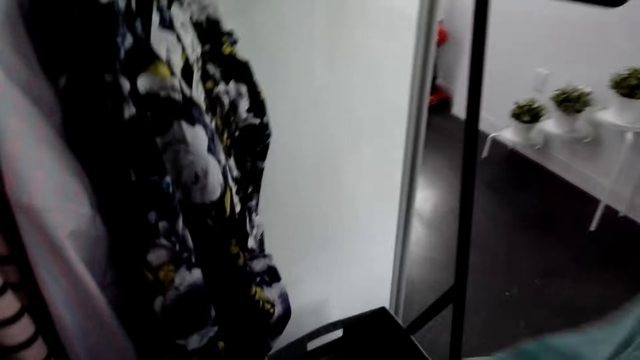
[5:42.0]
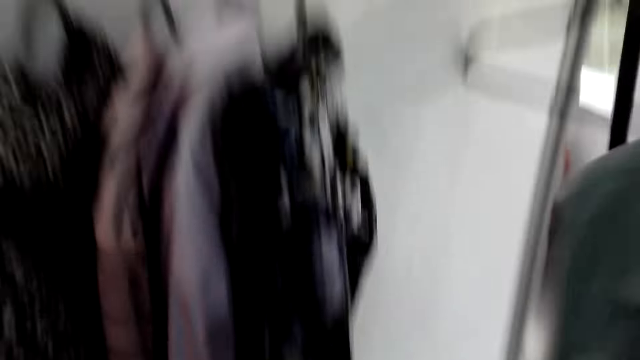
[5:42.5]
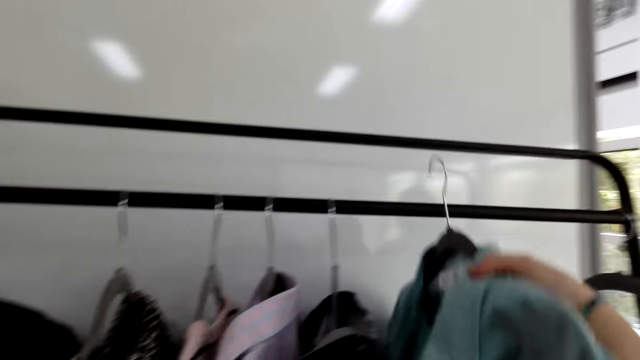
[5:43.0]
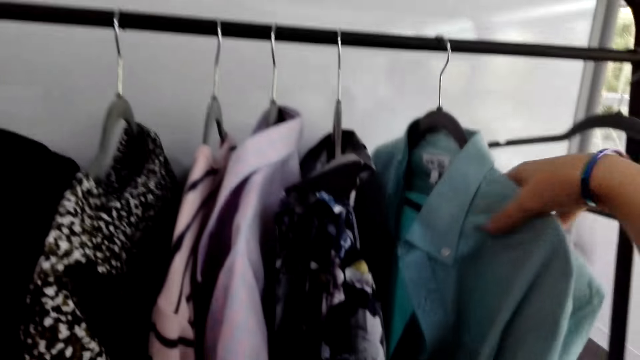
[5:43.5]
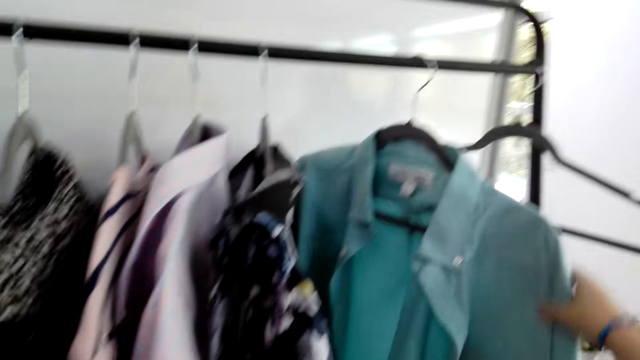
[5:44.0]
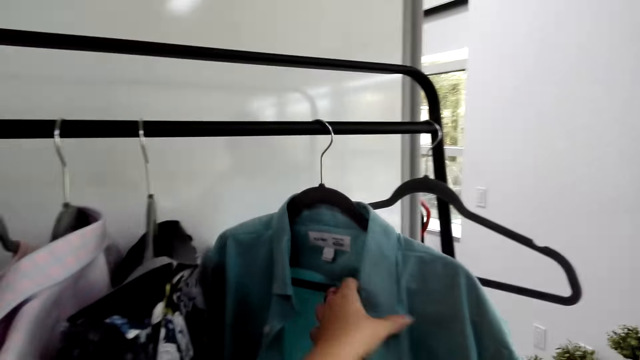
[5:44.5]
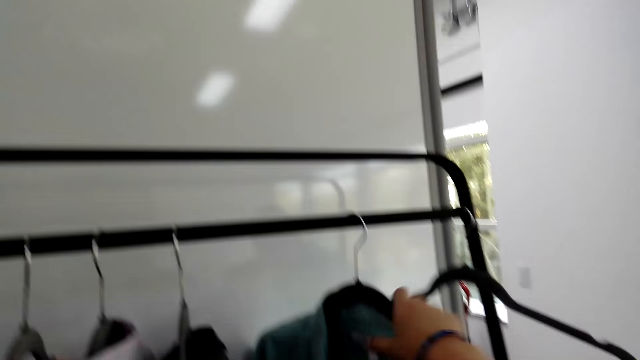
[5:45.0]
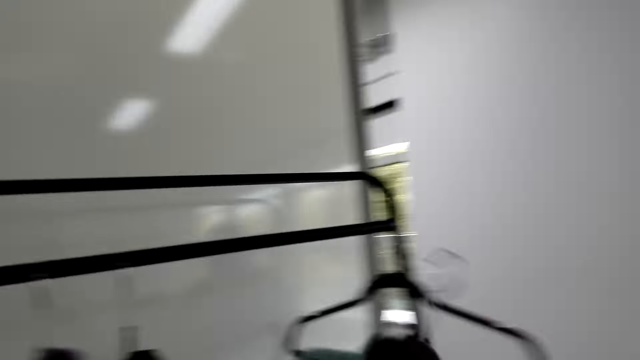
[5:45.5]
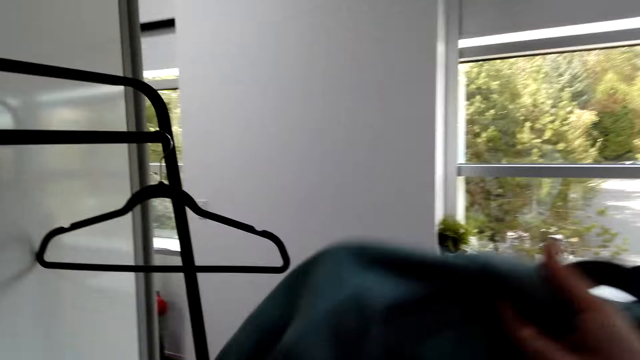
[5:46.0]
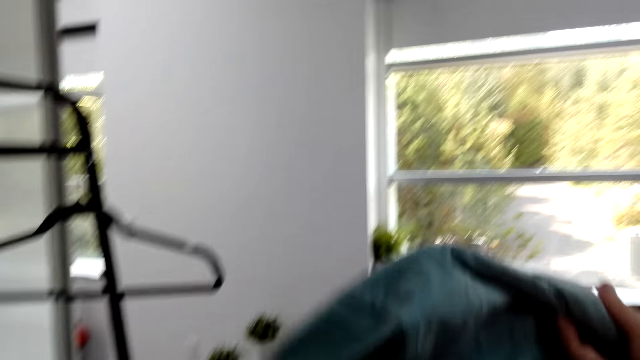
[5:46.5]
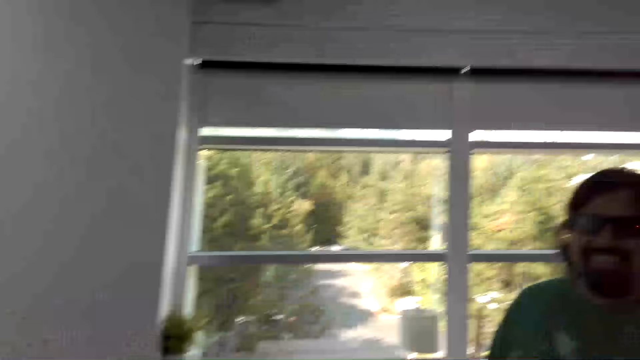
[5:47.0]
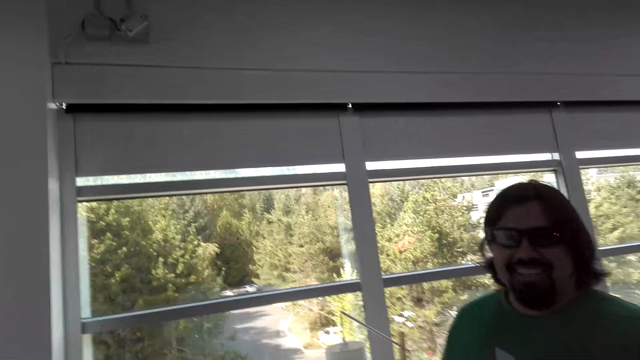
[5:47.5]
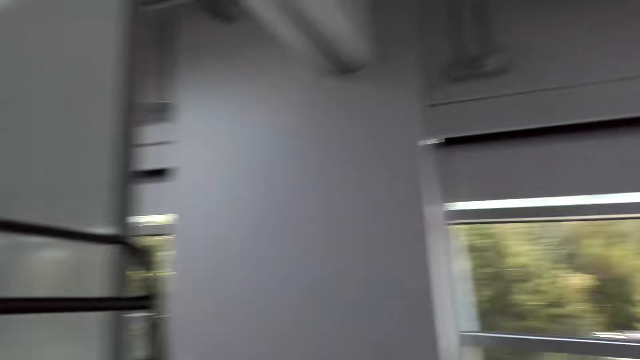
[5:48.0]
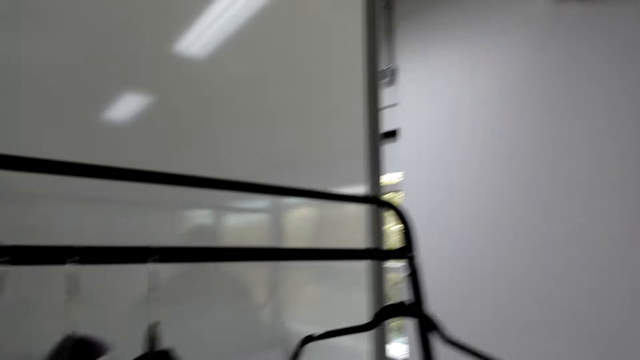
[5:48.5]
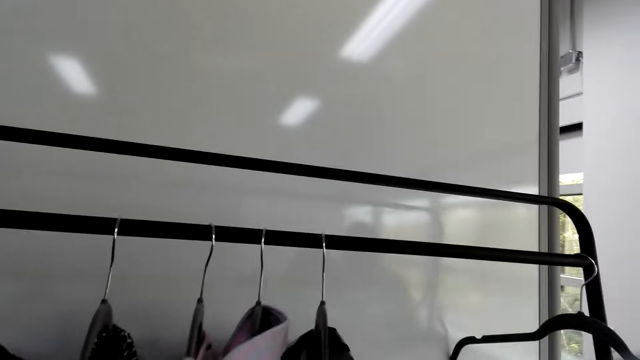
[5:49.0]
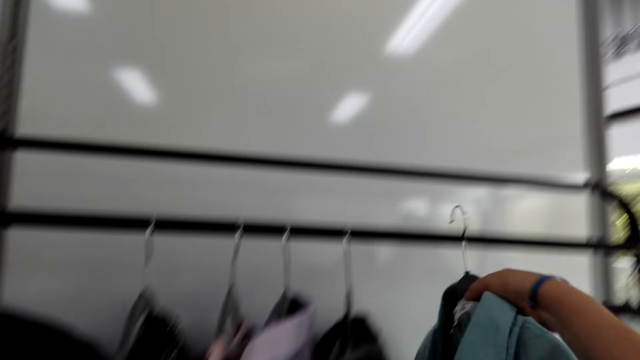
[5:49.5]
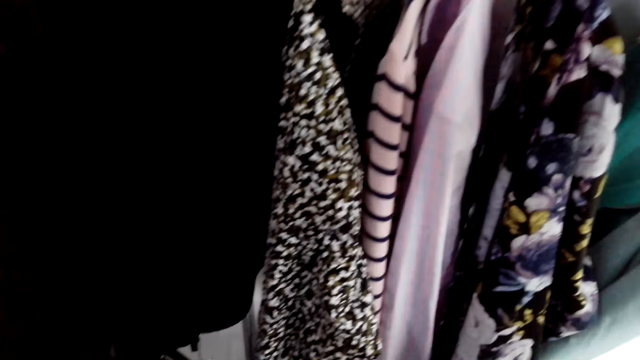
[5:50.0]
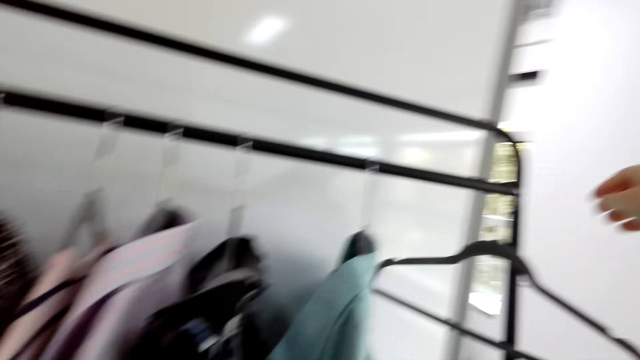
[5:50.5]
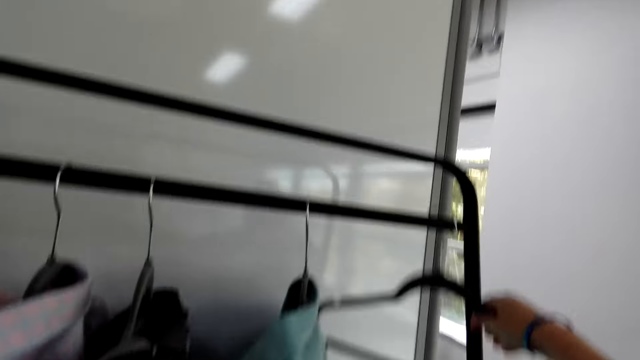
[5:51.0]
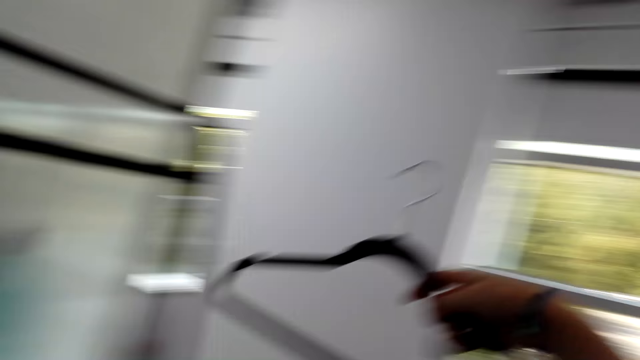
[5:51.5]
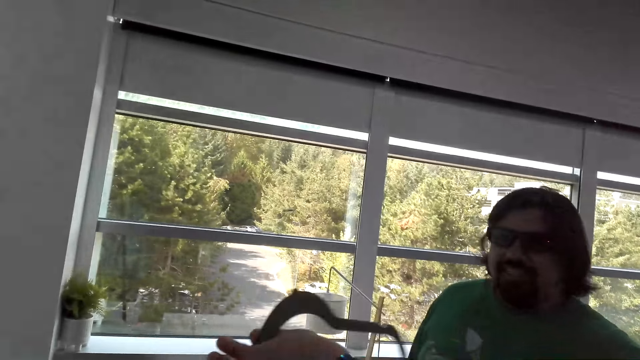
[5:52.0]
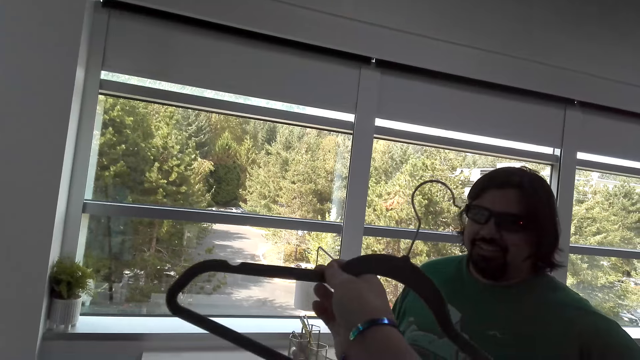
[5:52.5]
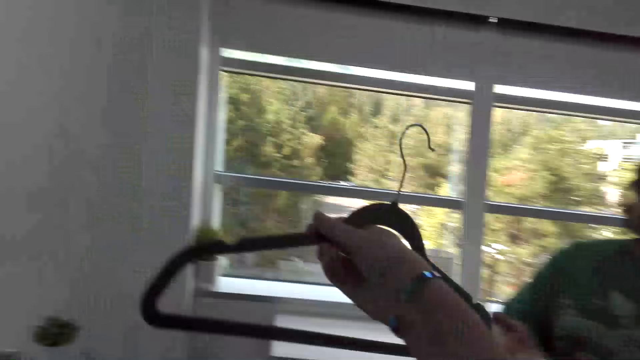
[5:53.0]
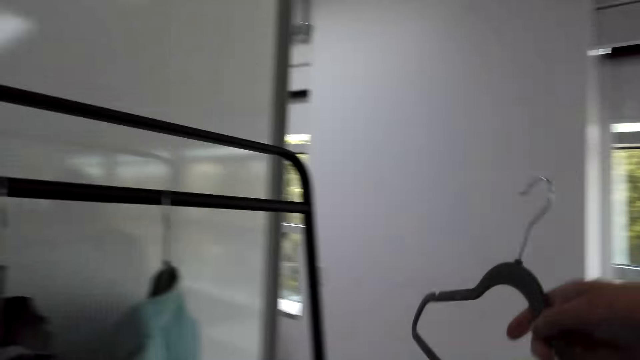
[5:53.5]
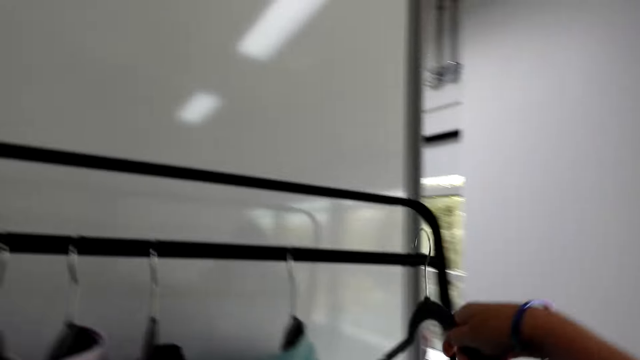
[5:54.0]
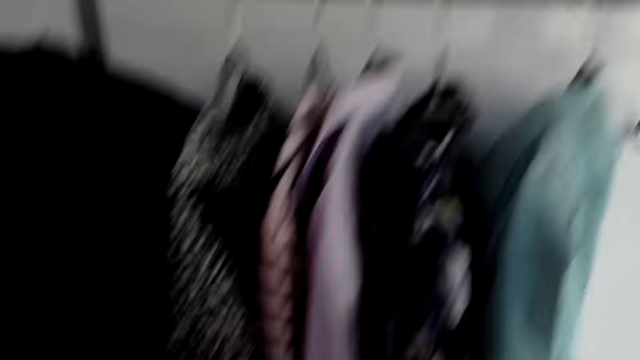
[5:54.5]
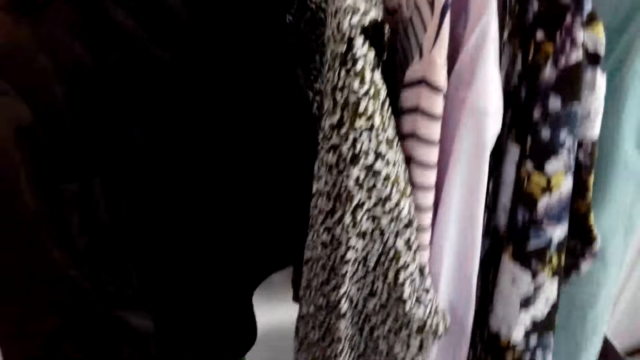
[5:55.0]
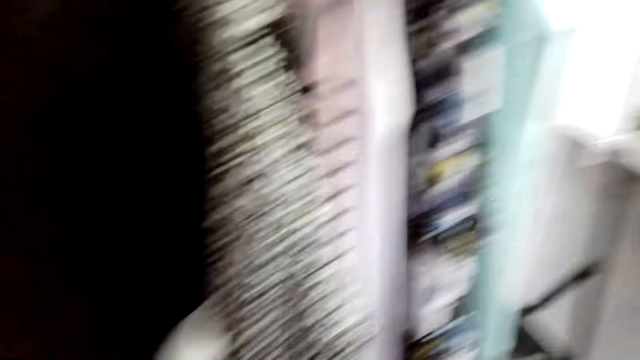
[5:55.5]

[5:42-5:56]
The camera wearer hangs the cloth on the hanger. They pick up the cloth from the hanger. They look at the cloth. They hang the cloth on the hanger. They pick up the hanger. They hang the hanger back.

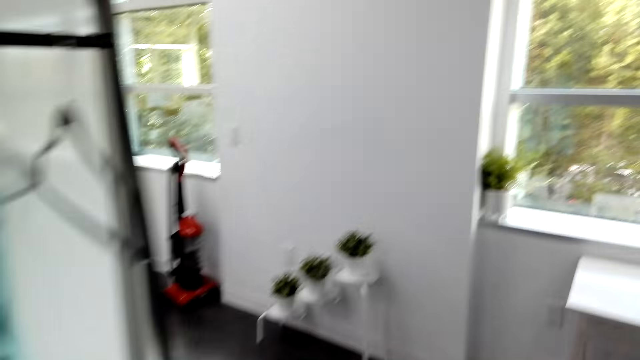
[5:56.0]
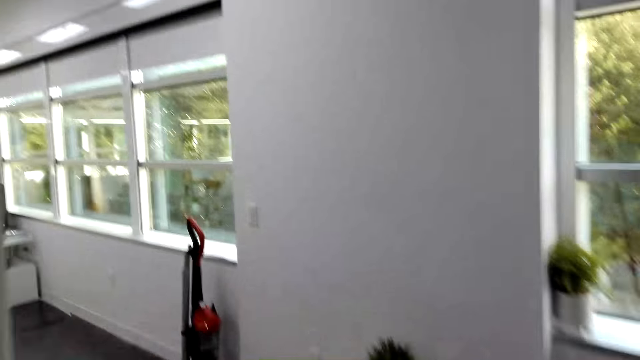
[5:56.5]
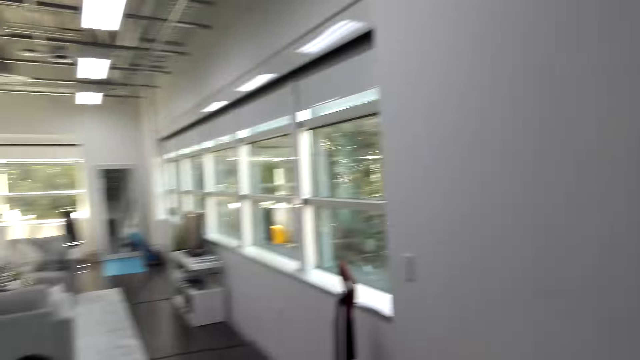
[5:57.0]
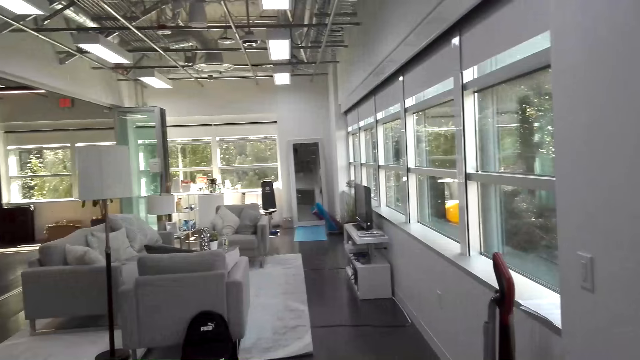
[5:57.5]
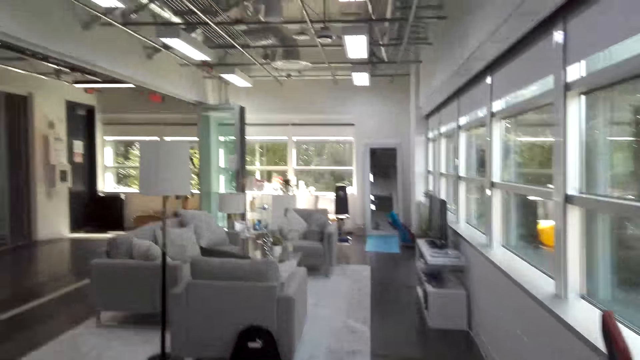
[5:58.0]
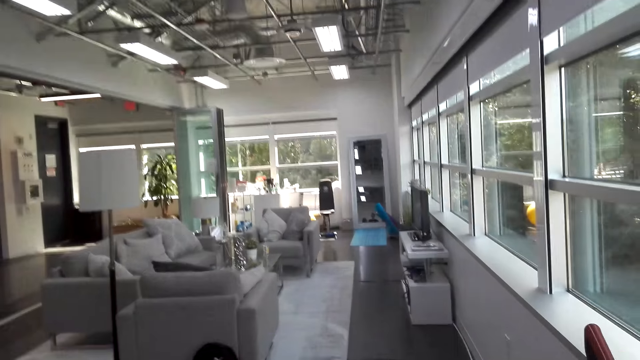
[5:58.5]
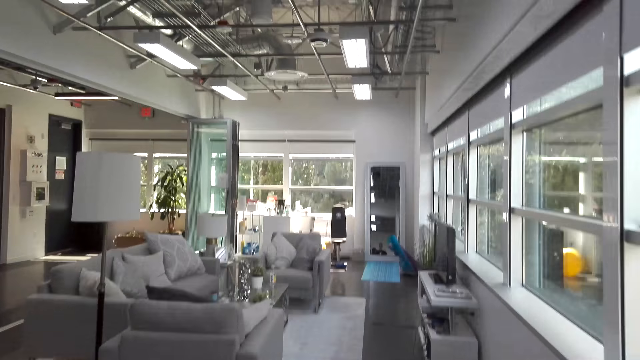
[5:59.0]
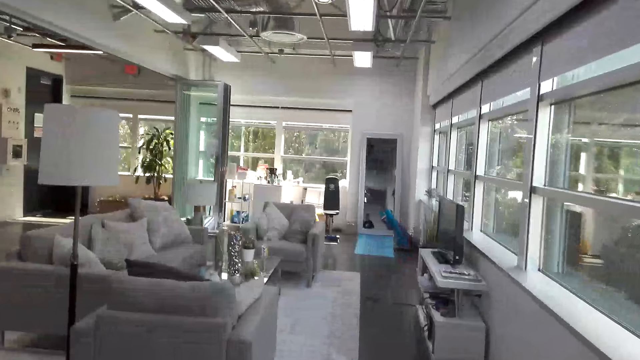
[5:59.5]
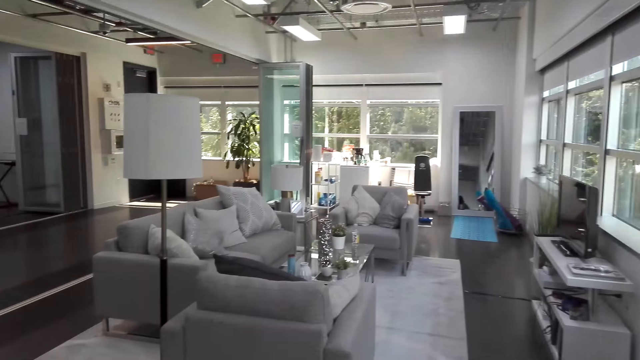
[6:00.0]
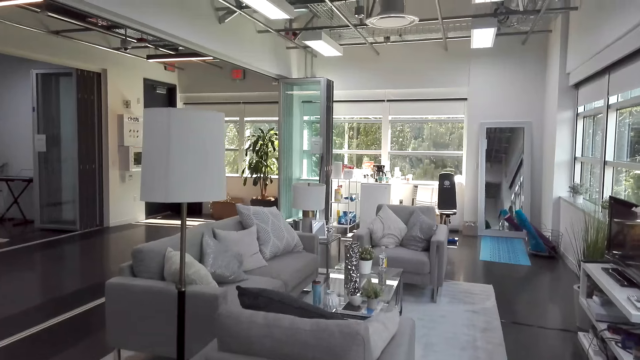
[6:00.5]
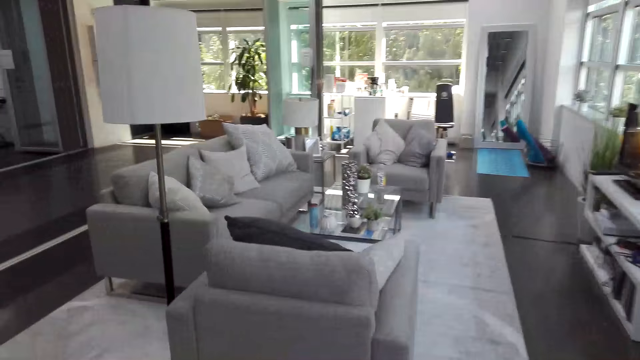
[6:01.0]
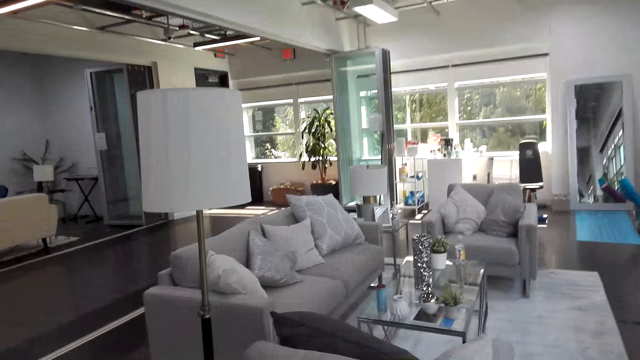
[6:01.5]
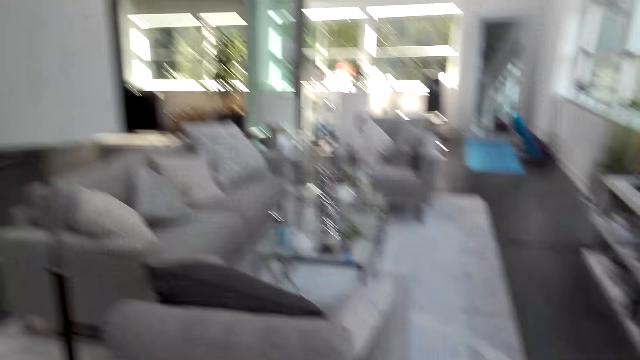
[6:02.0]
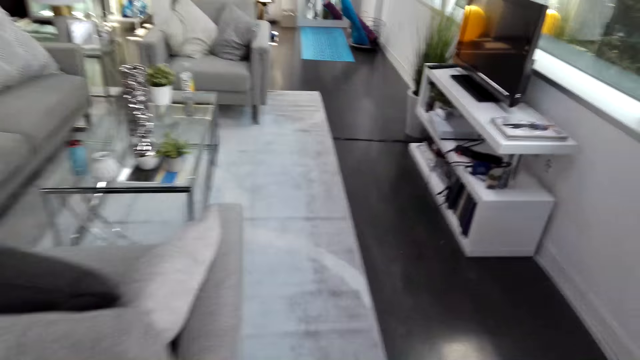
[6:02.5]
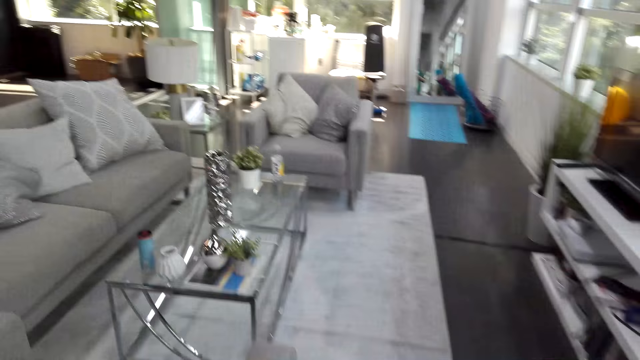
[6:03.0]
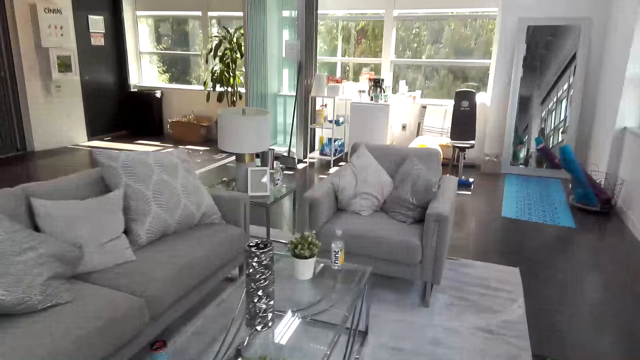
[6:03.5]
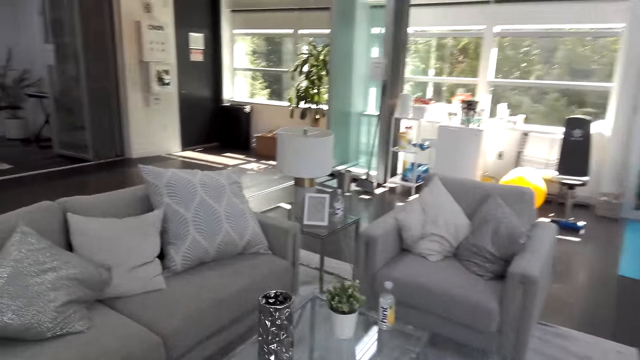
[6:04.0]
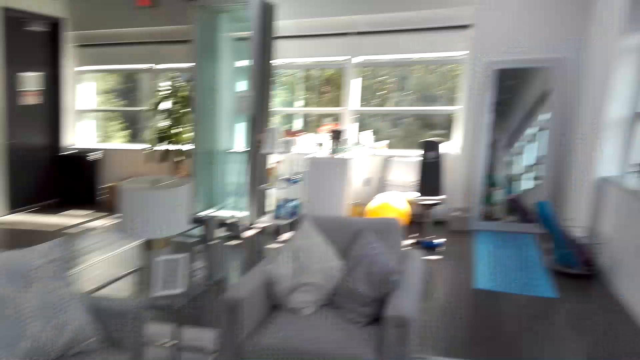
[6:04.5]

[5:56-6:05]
The camera wearer walks out of the bedroom to the other room. A man walks out of the bedroom.
